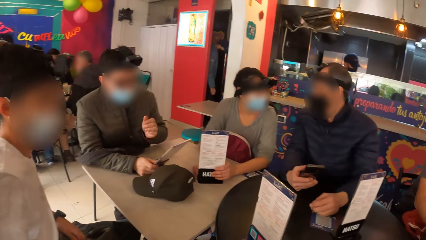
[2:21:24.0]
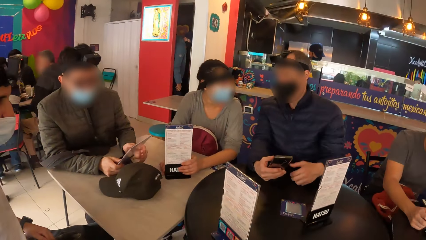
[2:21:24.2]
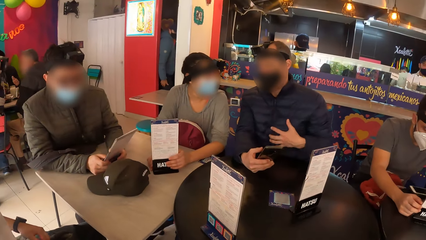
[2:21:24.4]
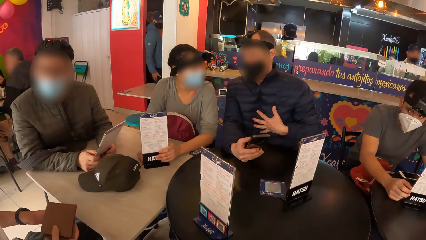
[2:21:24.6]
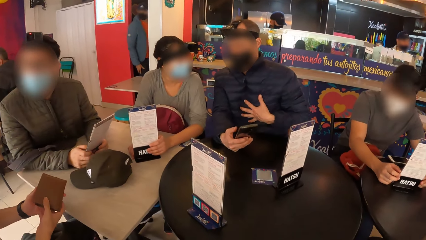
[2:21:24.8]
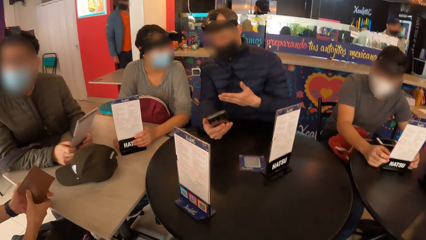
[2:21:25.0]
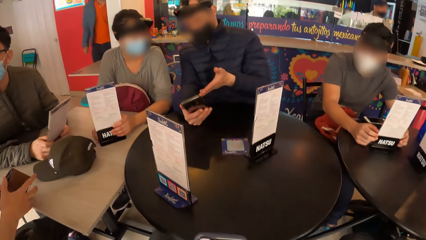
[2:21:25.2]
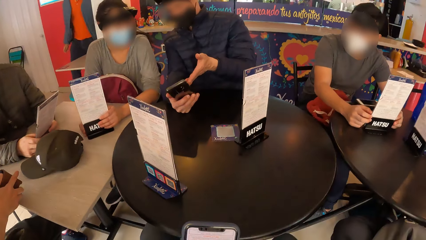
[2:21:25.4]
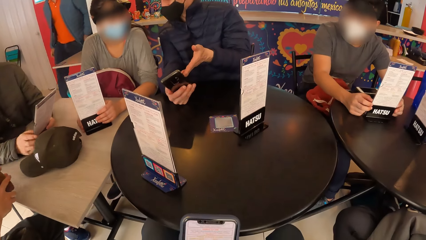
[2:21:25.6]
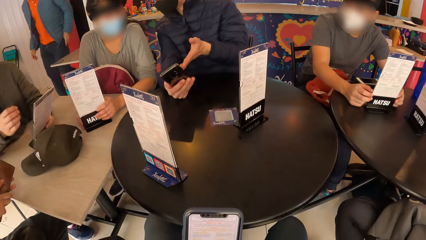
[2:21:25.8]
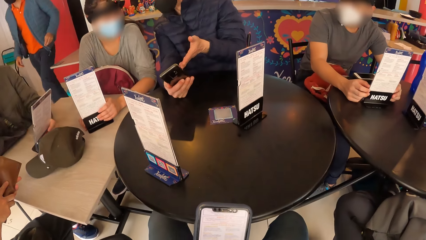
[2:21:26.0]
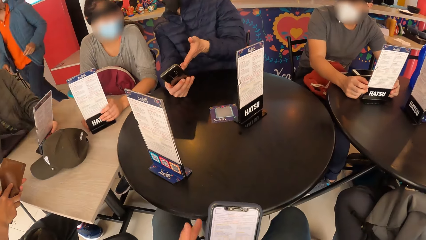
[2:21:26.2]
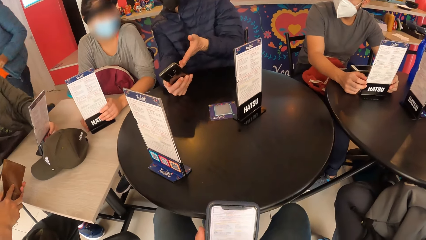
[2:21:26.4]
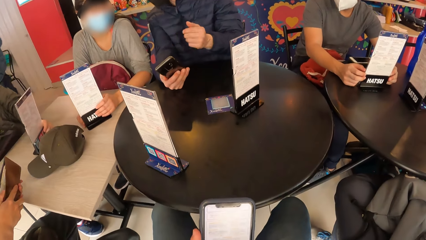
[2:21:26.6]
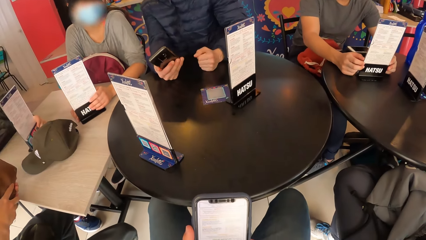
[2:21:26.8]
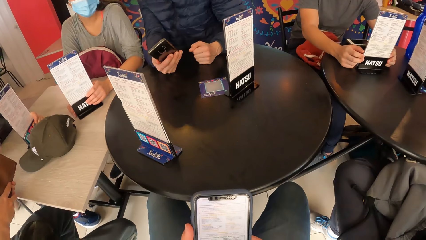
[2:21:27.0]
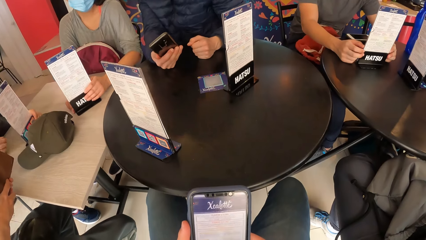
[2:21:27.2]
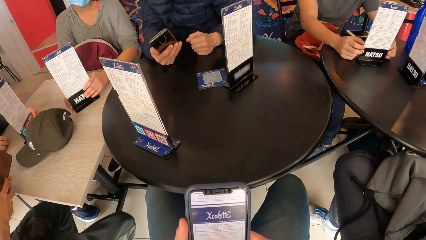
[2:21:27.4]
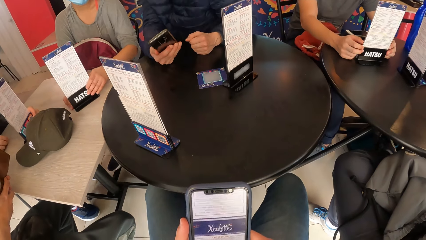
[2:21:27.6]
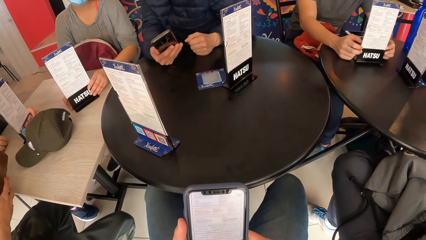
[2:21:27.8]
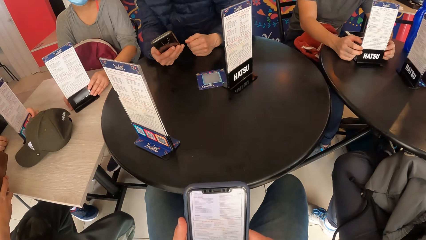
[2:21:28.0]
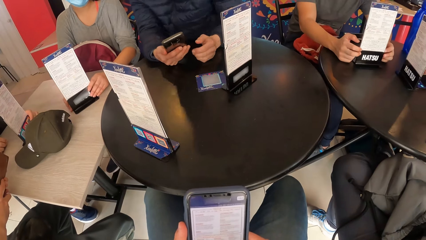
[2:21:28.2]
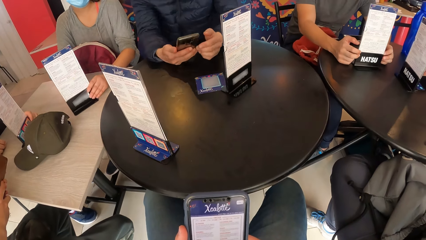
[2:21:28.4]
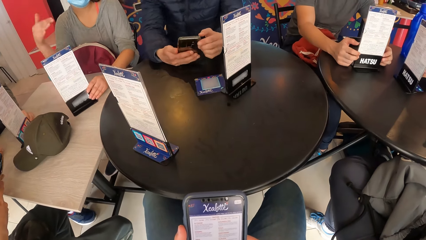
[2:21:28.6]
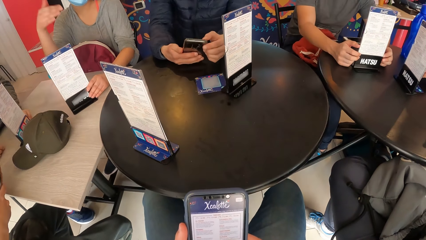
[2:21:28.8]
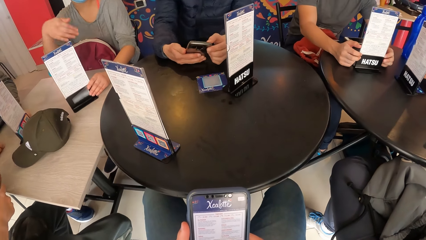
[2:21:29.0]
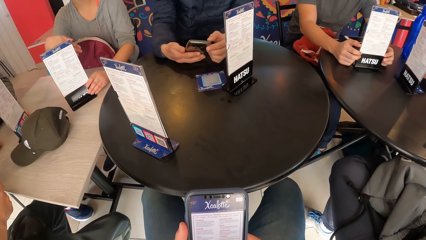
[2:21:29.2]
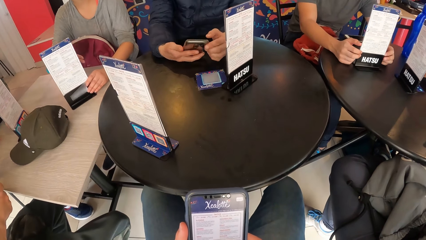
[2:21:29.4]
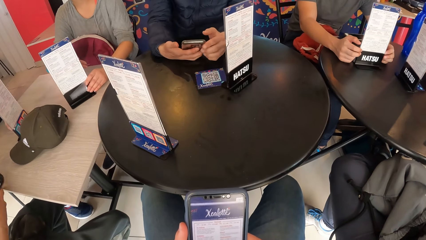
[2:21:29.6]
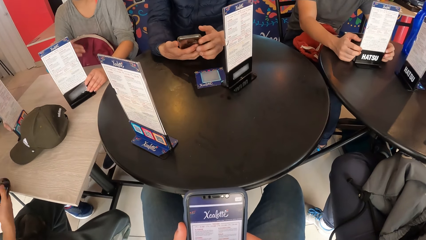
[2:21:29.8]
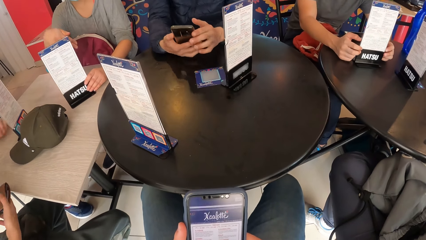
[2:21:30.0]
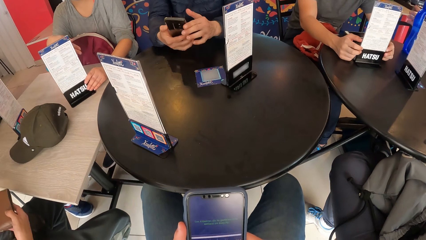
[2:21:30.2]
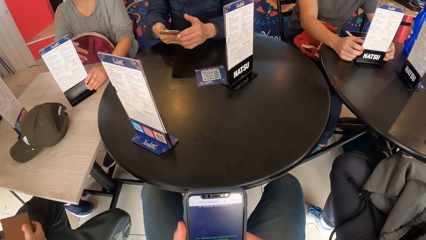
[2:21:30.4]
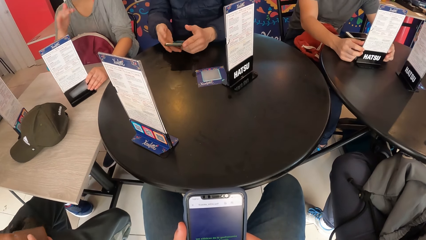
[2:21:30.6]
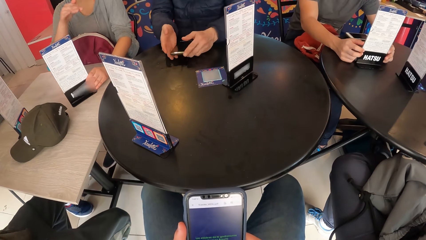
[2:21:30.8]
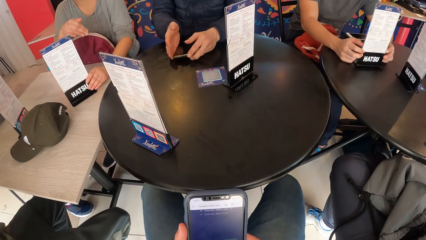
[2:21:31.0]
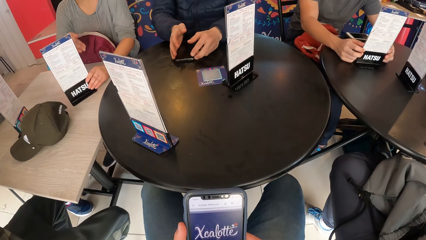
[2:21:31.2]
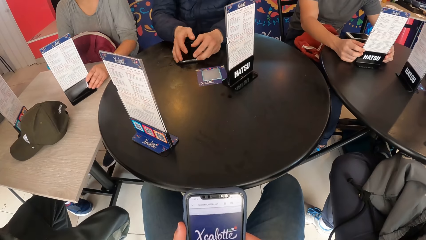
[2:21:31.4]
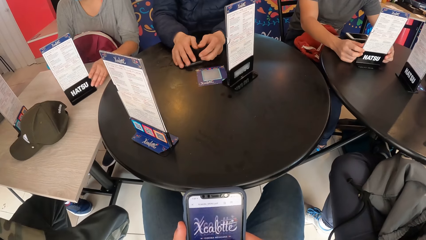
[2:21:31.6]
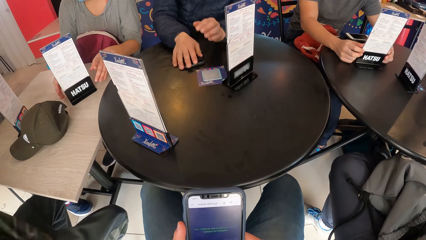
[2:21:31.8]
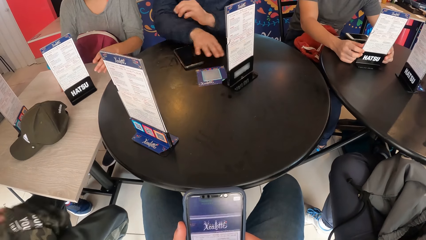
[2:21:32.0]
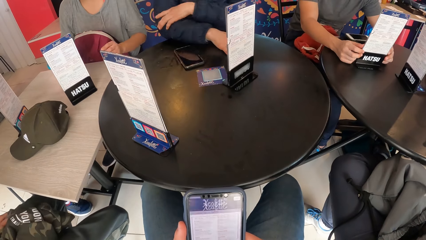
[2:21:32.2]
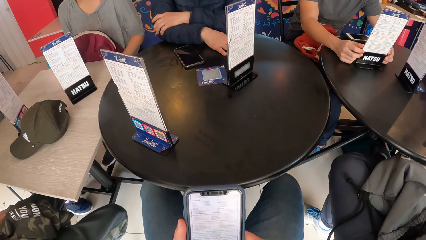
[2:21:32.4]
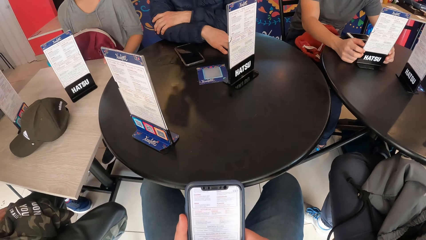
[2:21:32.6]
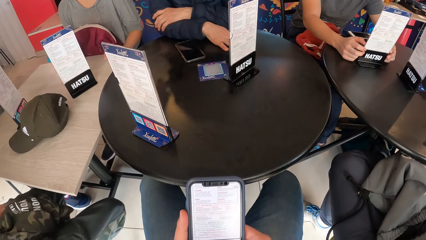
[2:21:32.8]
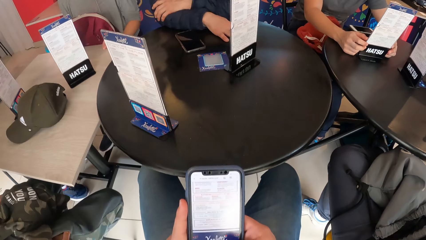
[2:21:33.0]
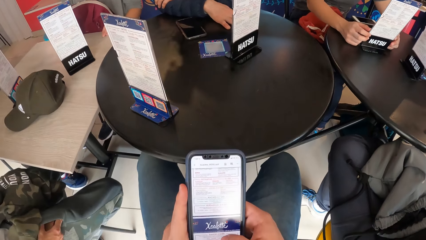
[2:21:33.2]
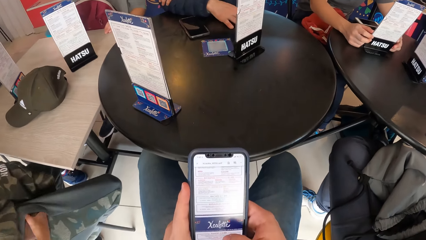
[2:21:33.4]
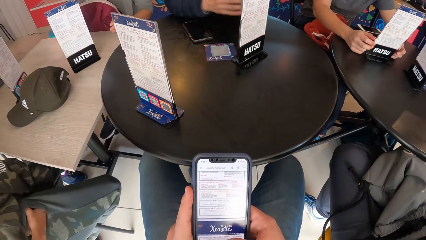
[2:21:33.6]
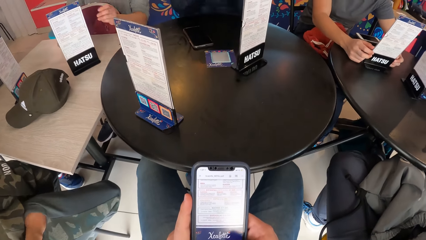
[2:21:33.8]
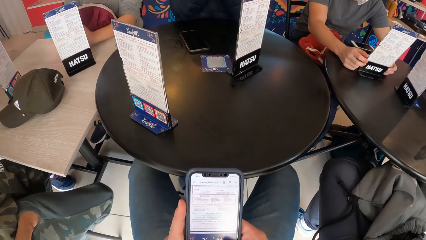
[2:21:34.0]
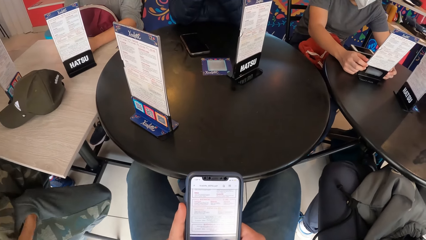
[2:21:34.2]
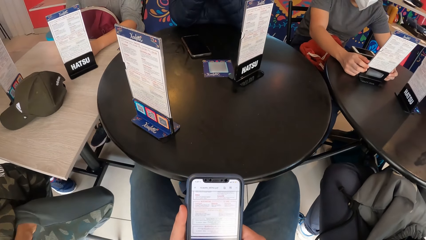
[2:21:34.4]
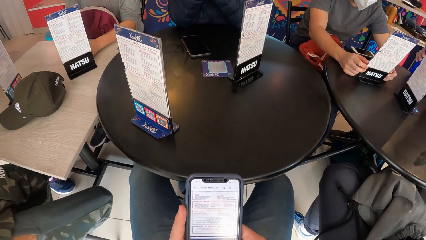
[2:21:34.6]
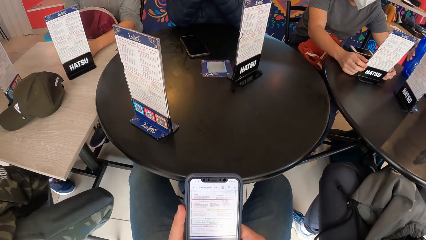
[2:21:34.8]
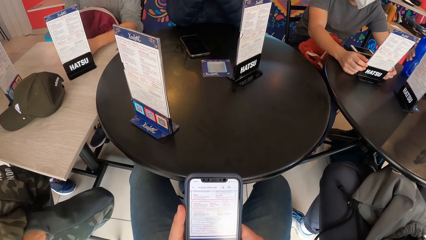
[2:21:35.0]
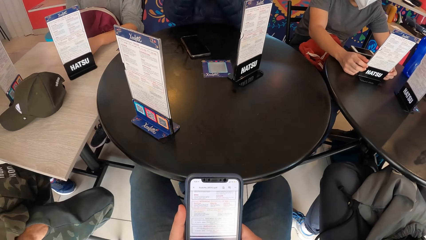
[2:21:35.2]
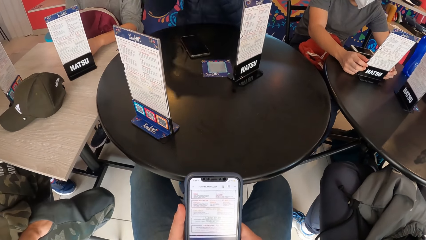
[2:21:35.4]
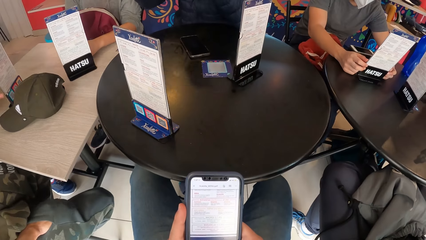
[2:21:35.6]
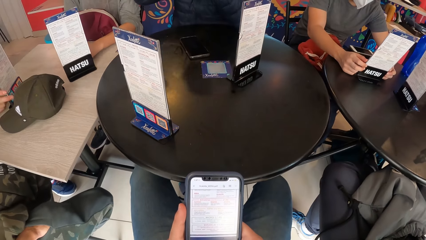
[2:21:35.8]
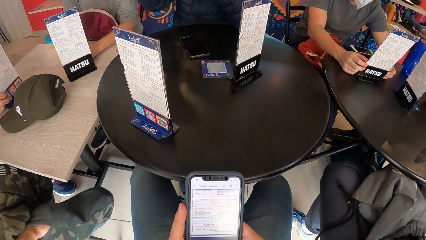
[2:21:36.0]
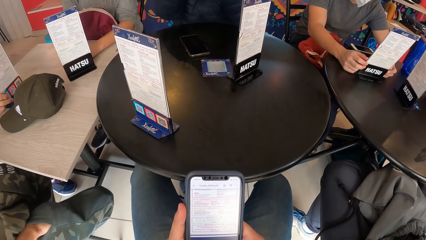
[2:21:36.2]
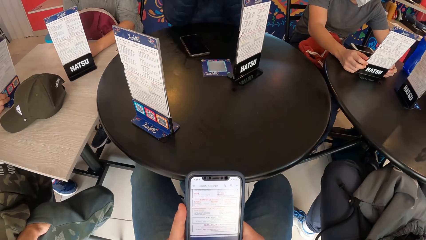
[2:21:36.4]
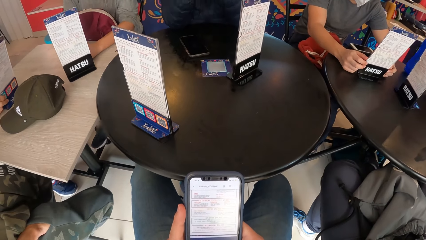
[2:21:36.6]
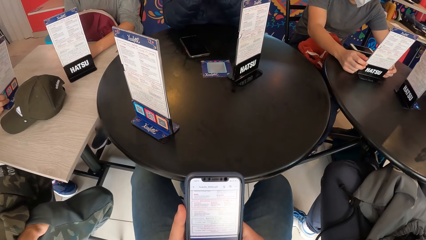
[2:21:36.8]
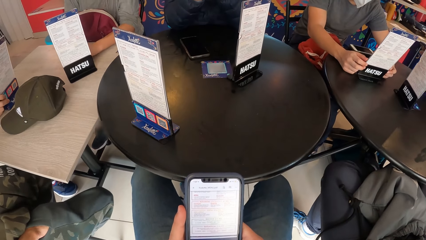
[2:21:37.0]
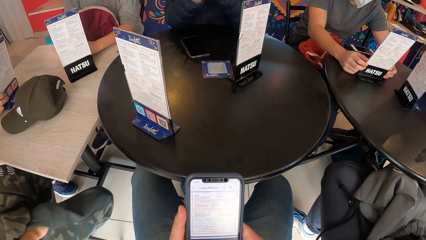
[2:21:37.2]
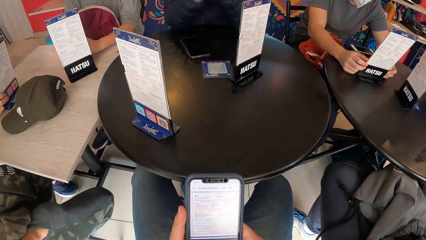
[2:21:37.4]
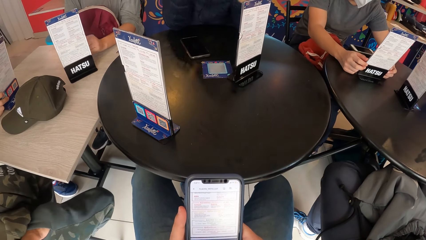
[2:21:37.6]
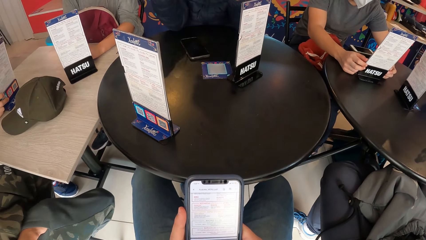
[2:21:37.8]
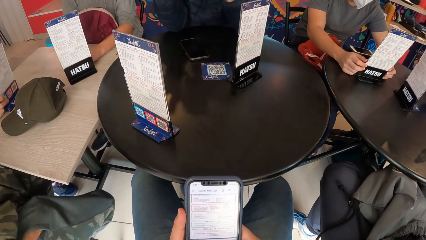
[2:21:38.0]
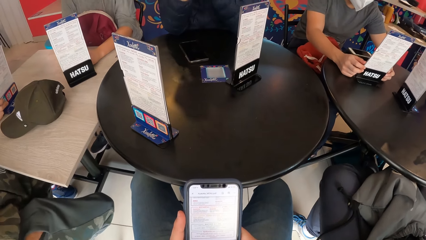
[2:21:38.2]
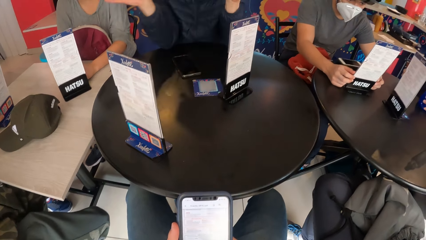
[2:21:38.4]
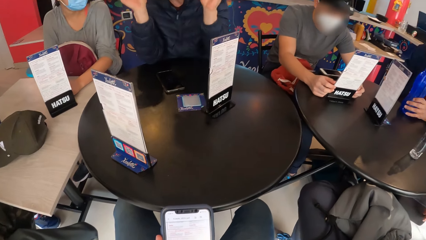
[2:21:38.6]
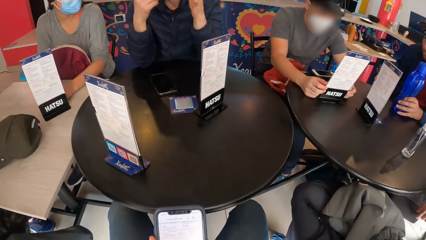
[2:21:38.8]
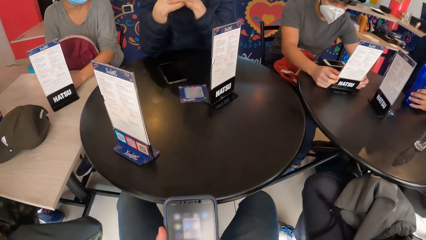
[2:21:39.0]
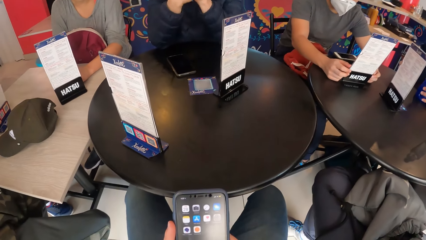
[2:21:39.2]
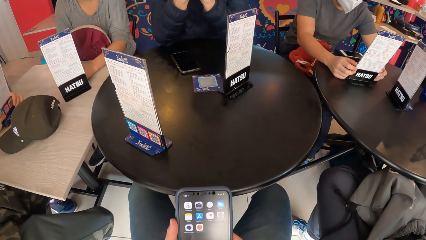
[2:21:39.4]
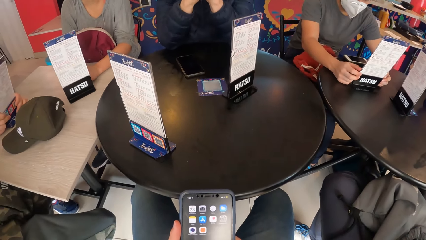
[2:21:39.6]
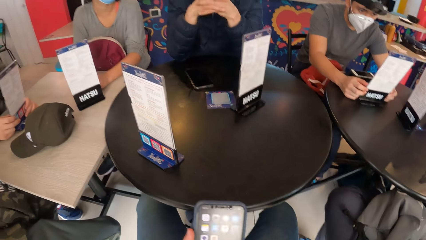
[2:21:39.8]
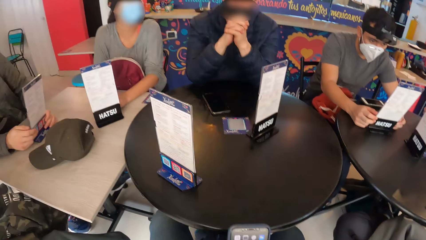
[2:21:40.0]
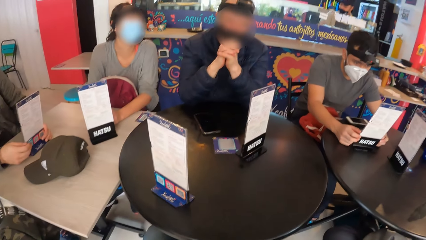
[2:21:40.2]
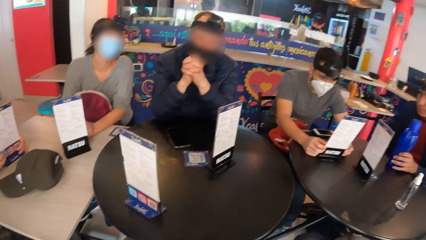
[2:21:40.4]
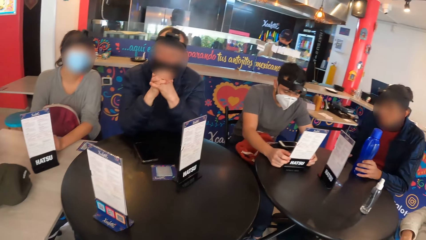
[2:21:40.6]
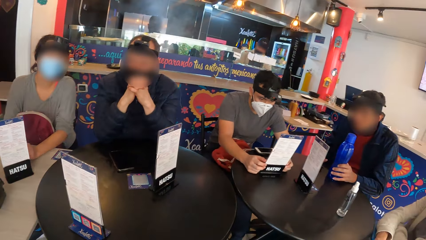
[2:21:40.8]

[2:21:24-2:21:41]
A man holds a wallet in his right hand with both hands and opens the wallet in his left hand with his right hand. Another man places his left hand on the table. The camera wearer operates the phone in his left hand with his right hand. A third man places his right hand on the table. The second man operates the phone in his right hand with his left hand, drops the phone in his right hand with both hands on the table, places his right hand on the phone on the table, and places his right hand on the table. The first man puts the wallet in his right hand in his pocket. A woman places her left hand on the table. A fourth man drops the water bottle in his right hand on the table and moves the water bottle on the table with his right hand. The second man crosses both hands.
